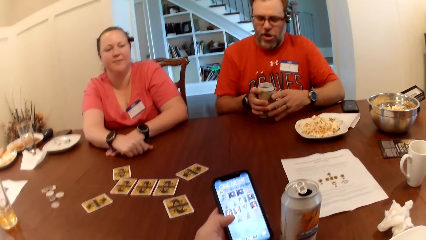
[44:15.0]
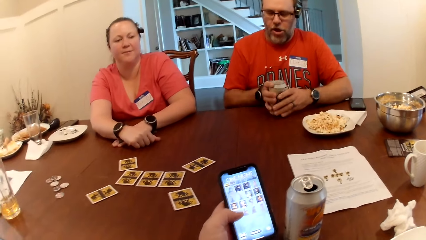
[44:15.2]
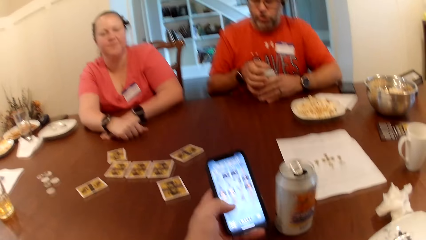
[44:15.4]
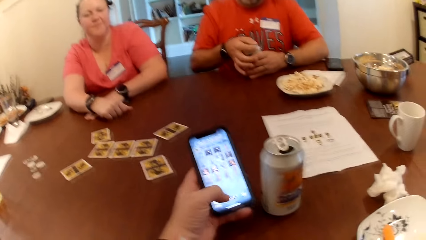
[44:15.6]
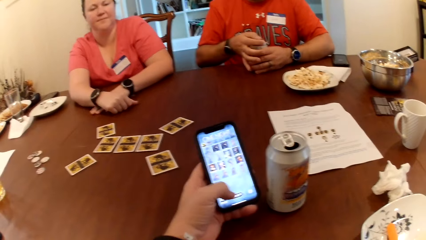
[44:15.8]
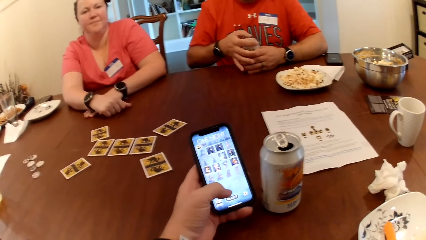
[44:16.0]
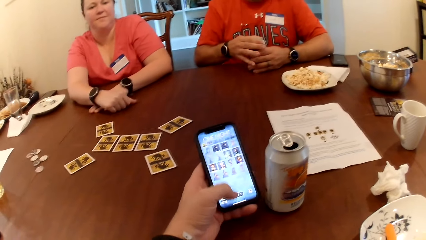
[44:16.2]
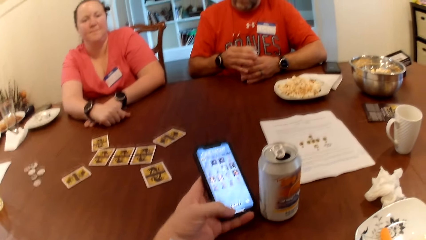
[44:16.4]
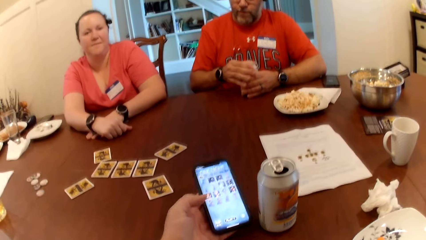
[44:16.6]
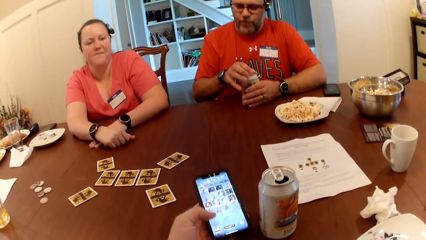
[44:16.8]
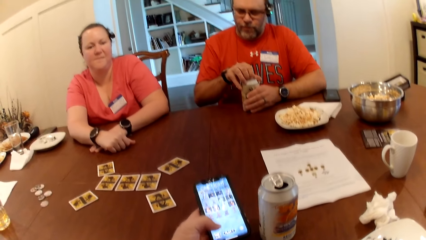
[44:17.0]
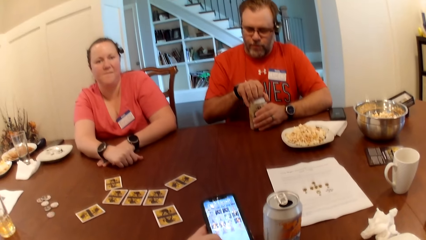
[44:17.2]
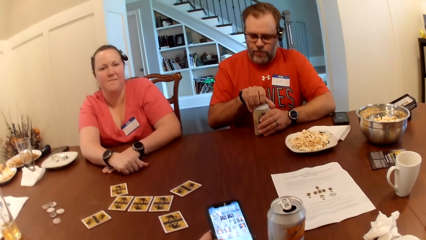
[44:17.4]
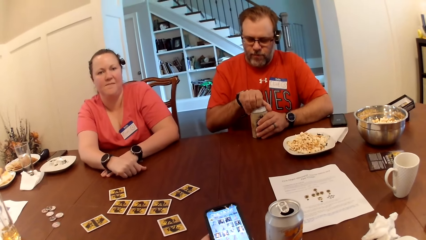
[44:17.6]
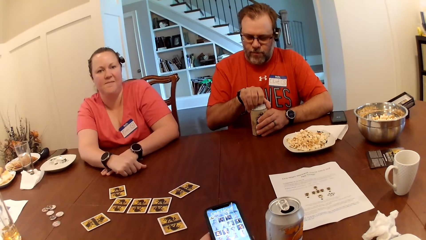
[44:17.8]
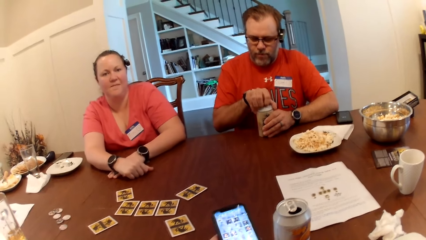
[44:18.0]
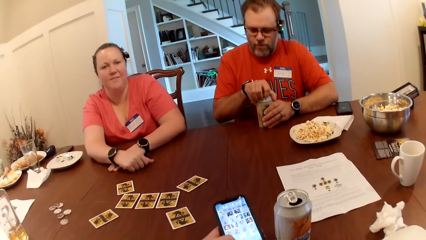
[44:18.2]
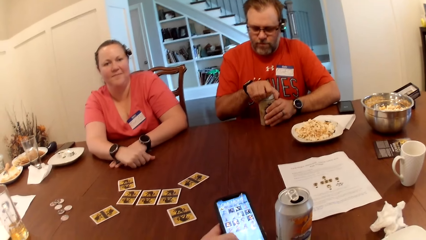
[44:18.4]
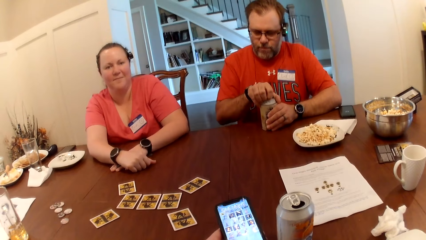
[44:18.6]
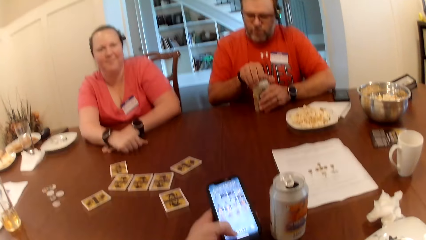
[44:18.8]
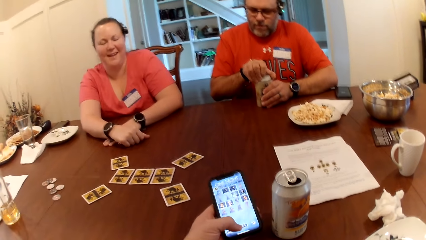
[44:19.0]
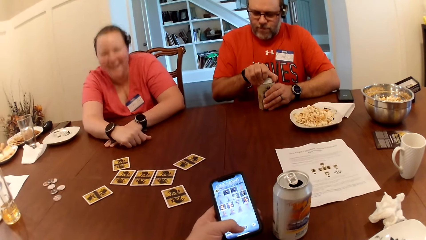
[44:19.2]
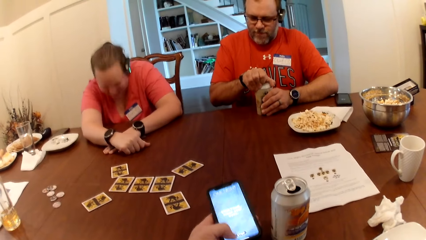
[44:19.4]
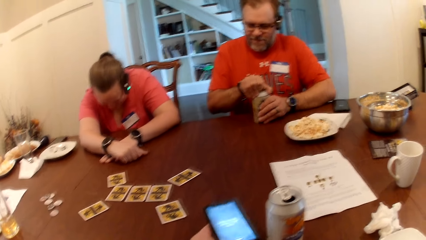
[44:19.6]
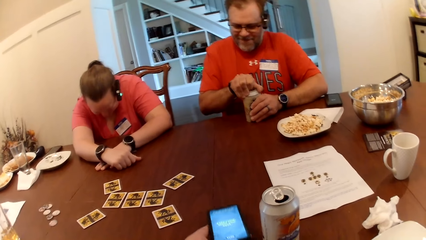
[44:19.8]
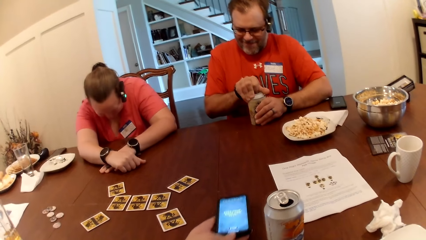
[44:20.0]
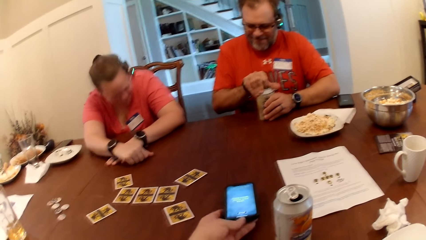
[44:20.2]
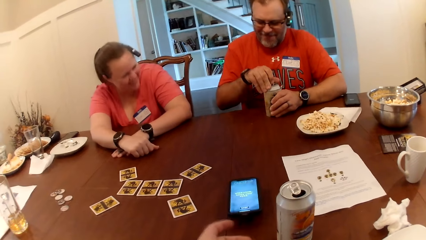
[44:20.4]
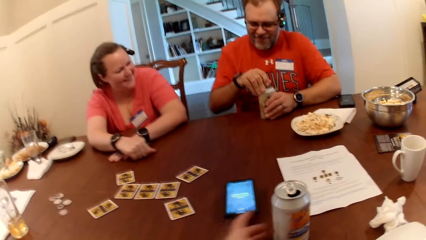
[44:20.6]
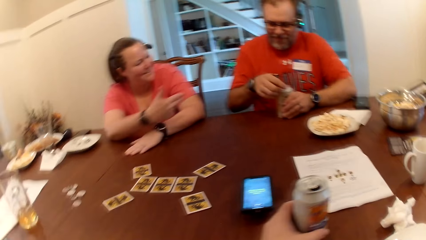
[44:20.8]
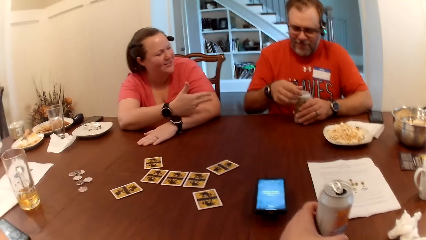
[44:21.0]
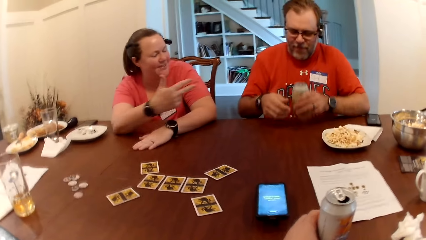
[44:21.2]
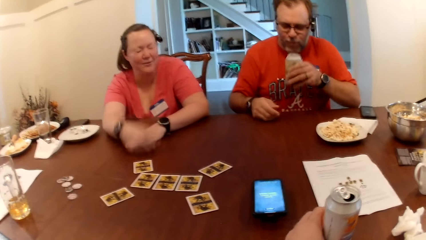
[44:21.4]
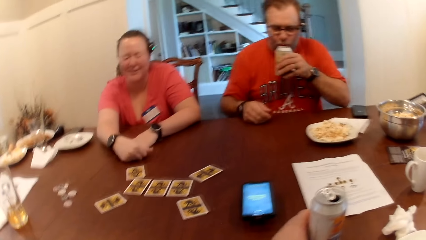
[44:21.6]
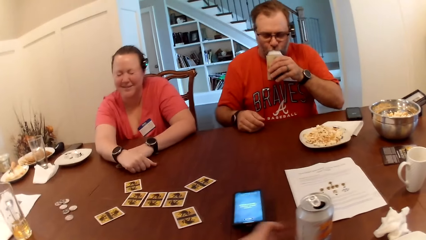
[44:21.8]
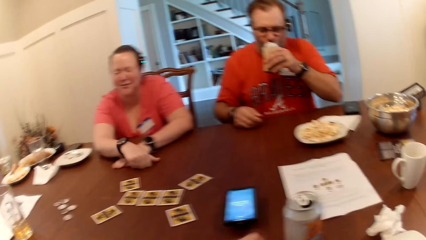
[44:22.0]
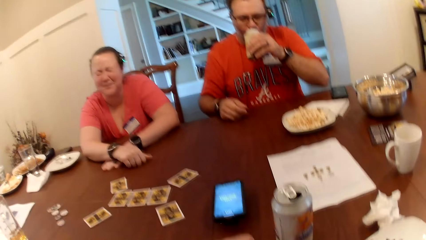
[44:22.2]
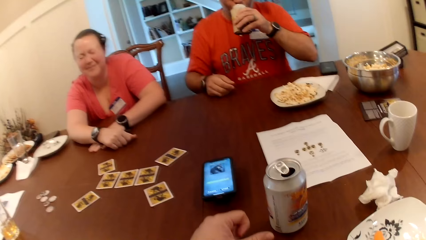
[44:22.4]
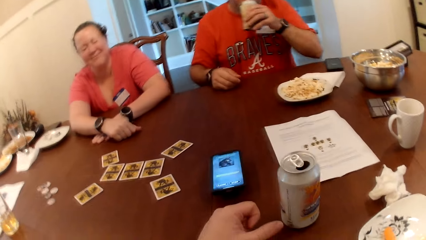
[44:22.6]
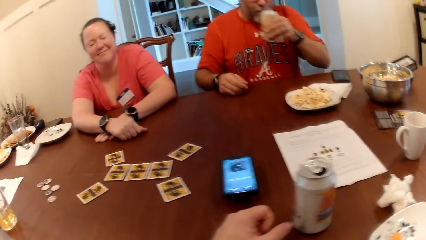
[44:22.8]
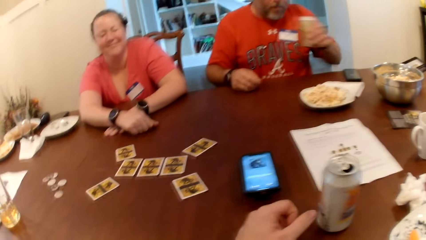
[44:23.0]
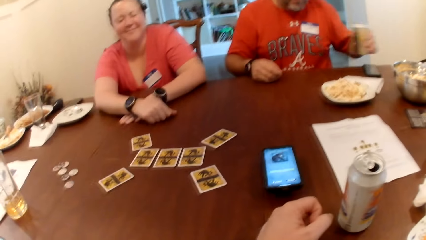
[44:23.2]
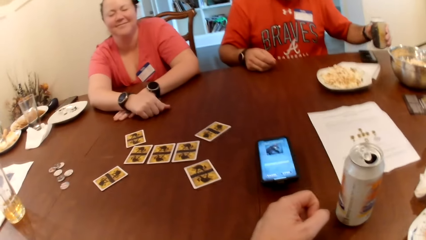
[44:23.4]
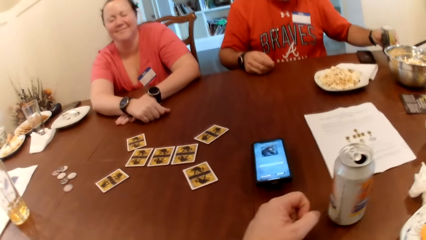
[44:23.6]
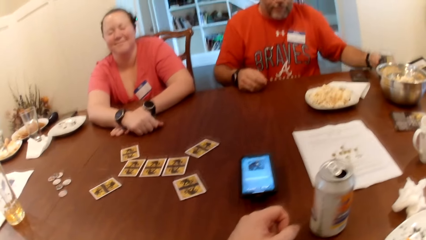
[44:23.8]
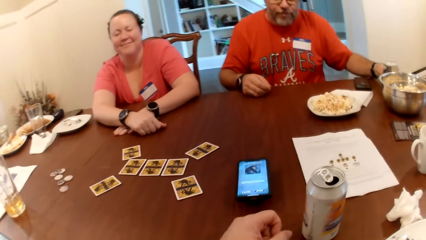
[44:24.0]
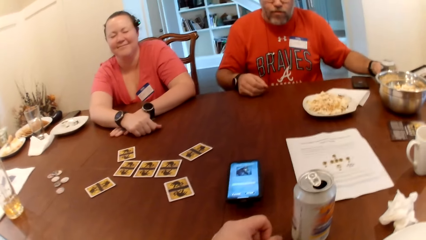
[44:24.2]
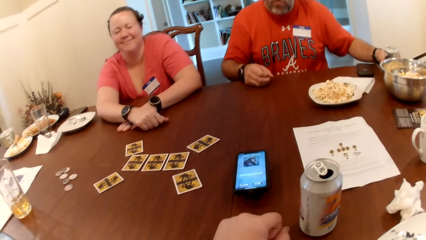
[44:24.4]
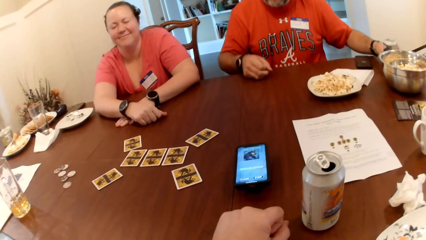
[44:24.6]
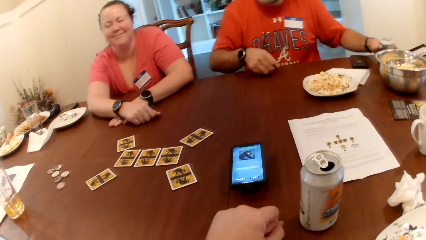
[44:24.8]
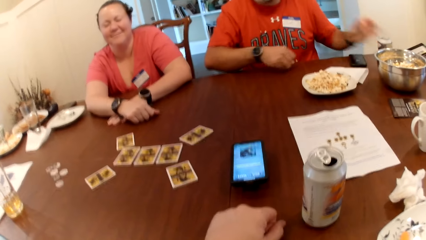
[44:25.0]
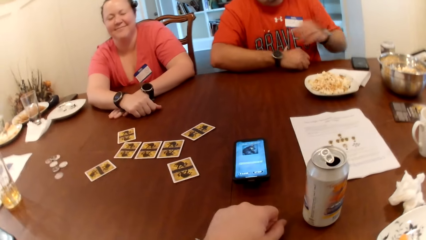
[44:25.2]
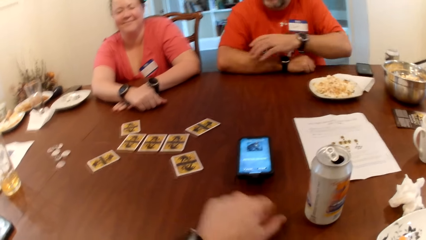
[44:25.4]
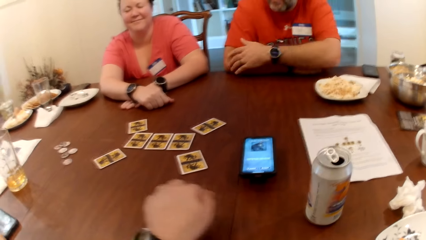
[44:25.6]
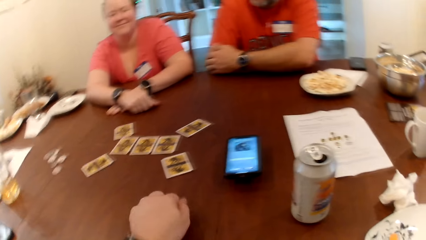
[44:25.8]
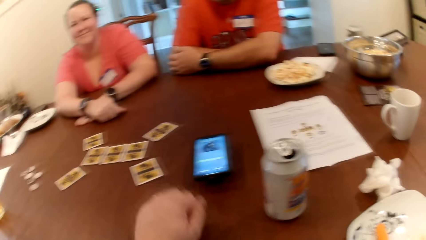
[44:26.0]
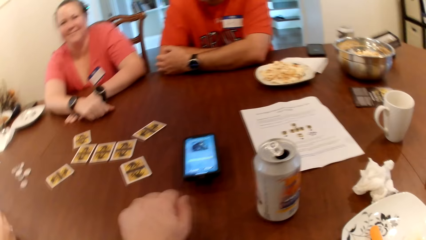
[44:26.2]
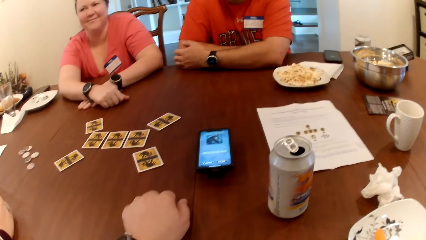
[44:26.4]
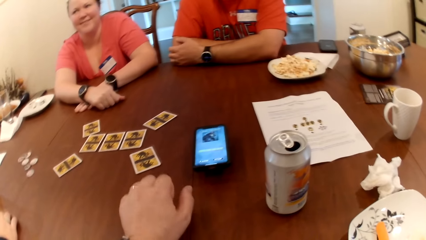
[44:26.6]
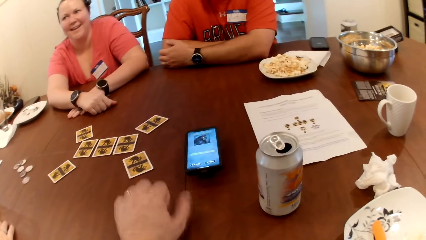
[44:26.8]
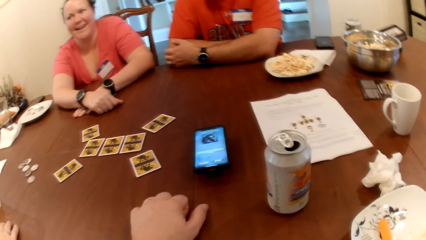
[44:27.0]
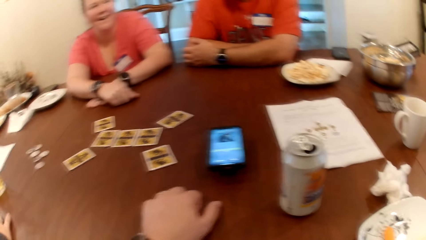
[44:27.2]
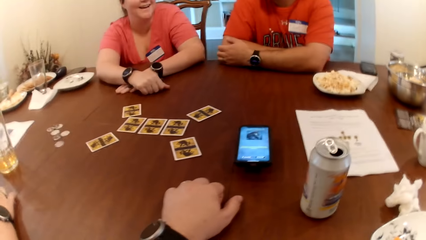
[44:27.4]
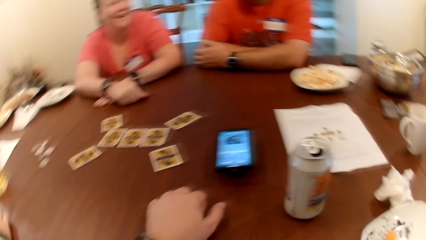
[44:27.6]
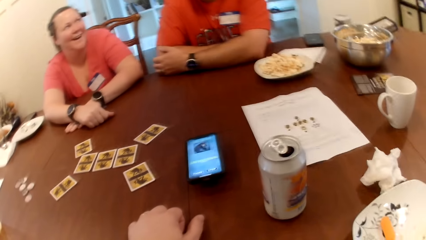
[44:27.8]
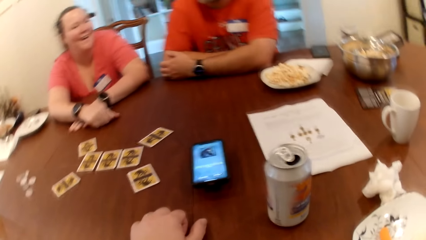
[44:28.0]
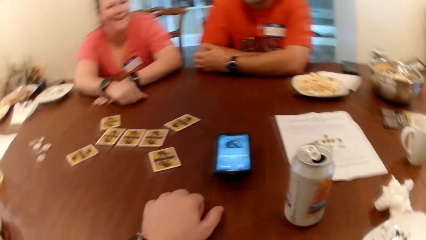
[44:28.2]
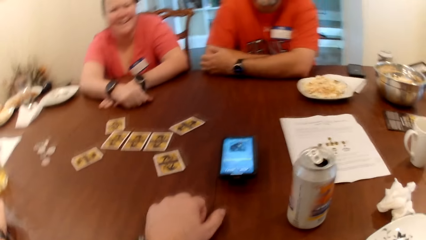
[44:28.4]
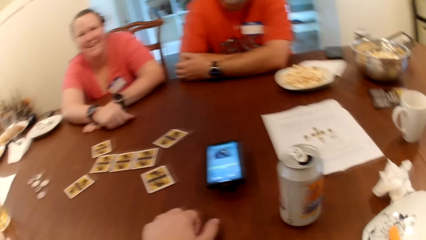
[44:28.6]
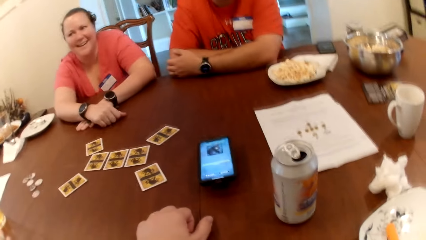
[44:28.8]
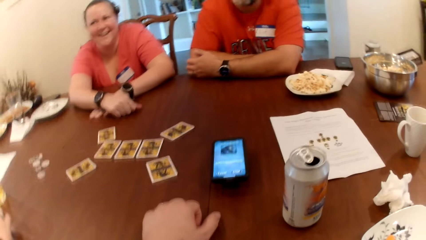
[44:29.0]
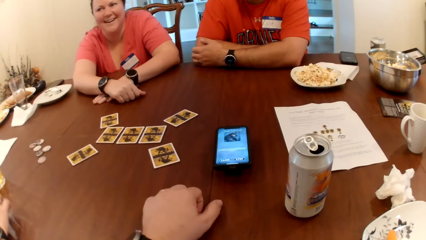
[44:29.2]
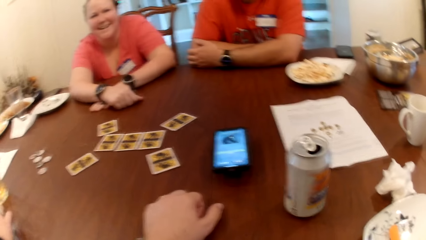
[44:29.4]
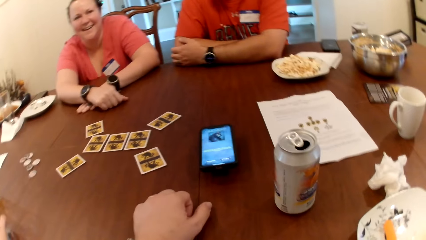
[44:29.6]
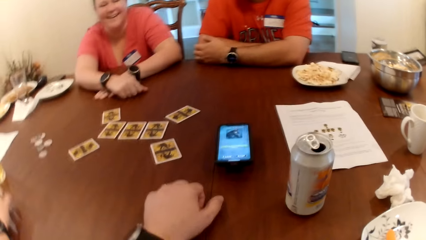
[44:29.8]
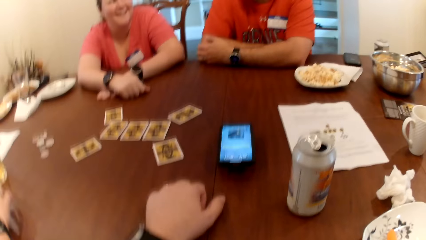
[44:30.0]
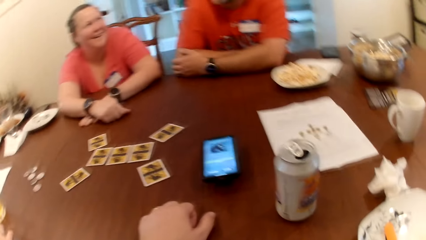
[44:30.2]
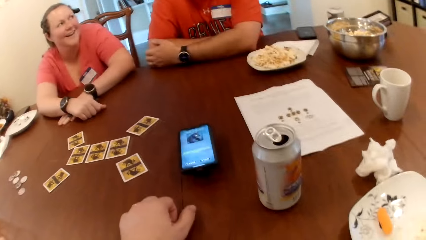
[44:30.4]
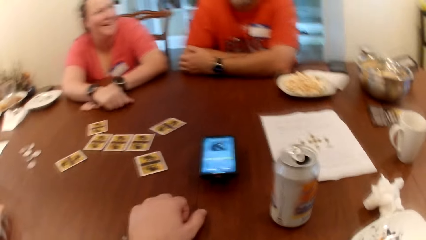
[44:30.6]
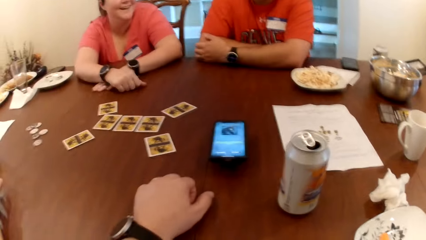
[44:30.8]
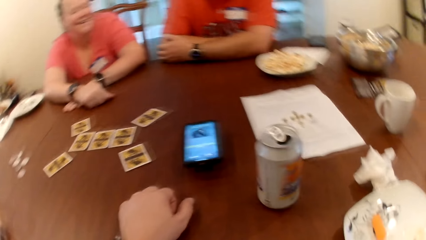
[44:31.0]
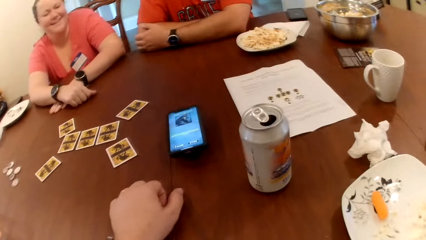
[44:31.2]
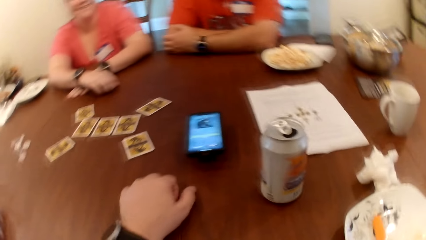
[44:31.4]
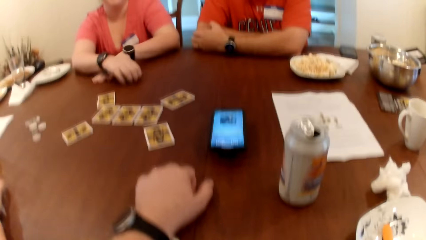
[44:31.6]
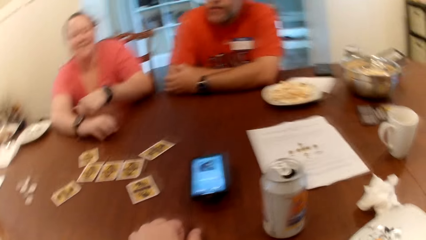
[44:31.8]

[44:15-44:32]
The camera wearer operates the phone with his left hand. He talks to a woman. A man opens the can drink with his right hand. The camera wearer drops the phone on the table with his left hand. The woman talks to the man. The camera wearer moves the can drink on the table with his left hand. The man drinks the can drink with his left hand and drops the can drink on the table with his left hand. The camera wearer hits the table. He stares at the table.
